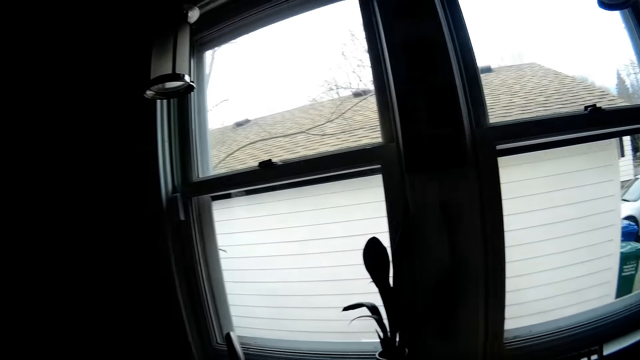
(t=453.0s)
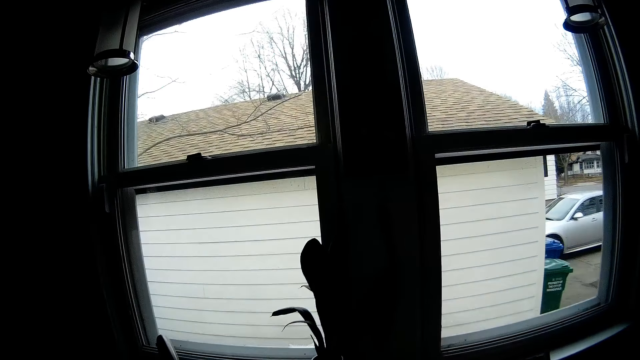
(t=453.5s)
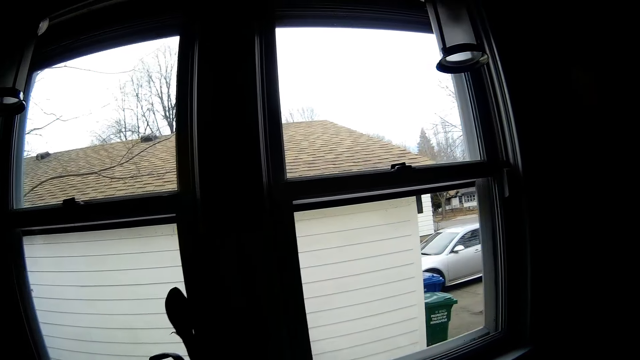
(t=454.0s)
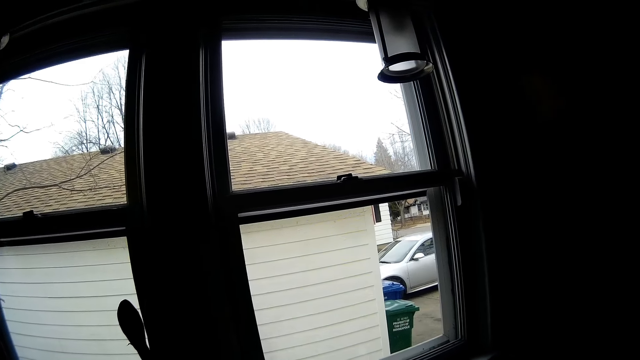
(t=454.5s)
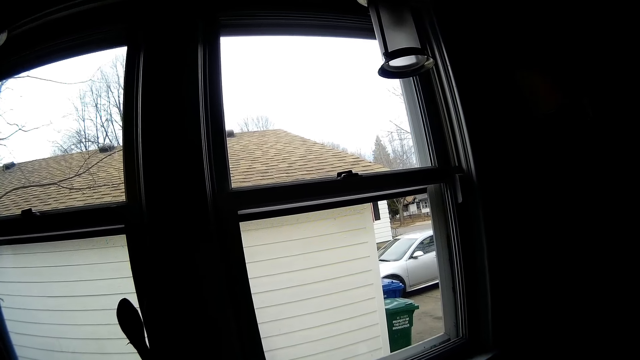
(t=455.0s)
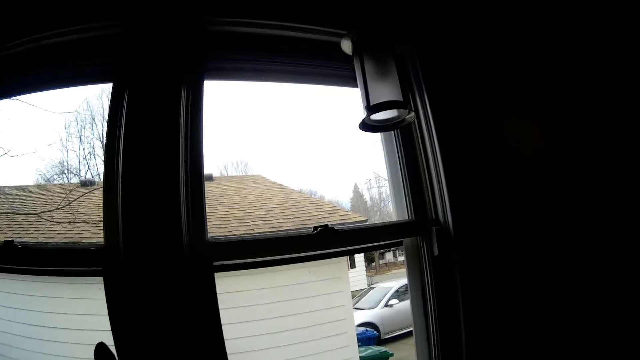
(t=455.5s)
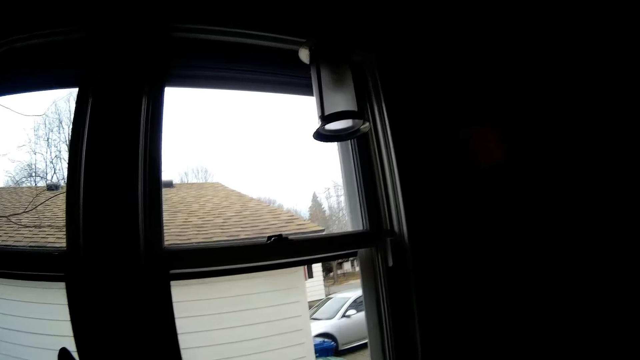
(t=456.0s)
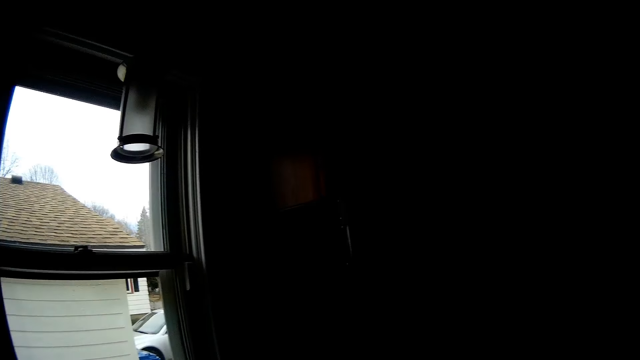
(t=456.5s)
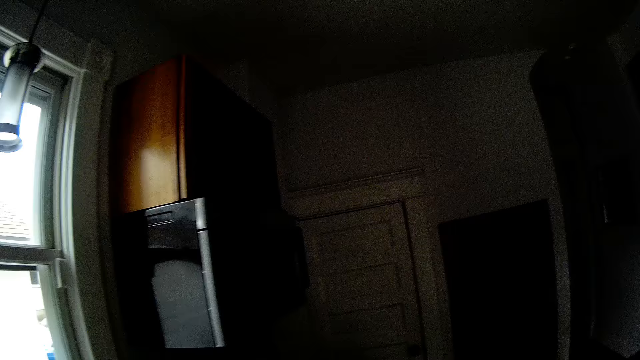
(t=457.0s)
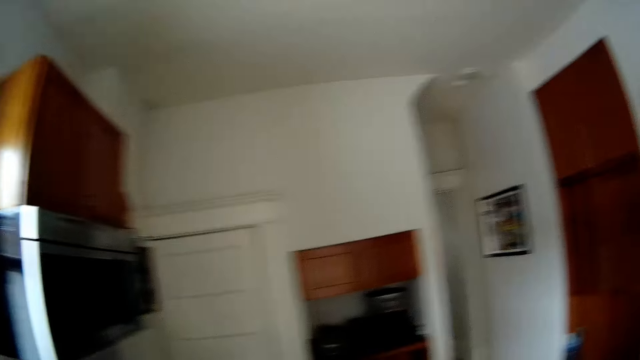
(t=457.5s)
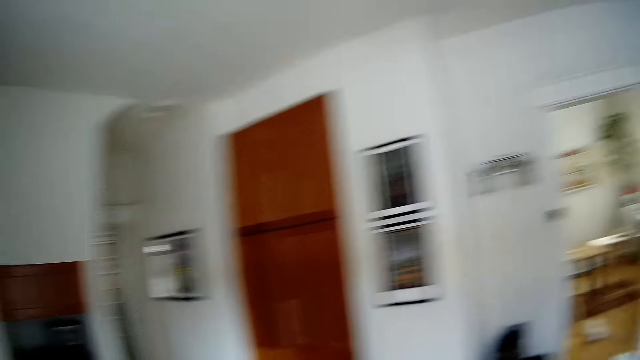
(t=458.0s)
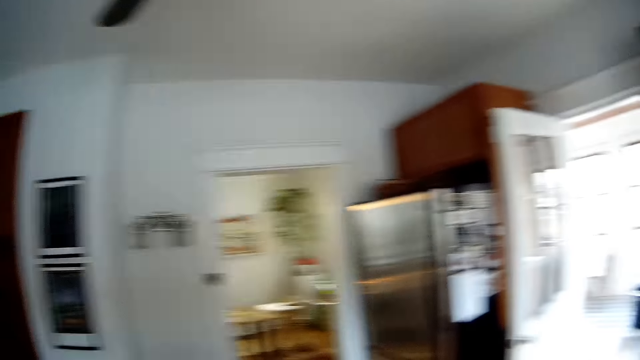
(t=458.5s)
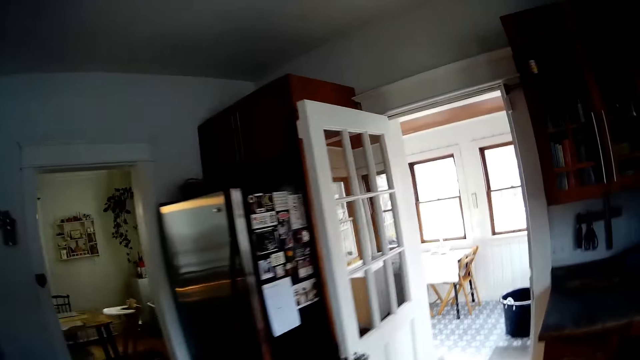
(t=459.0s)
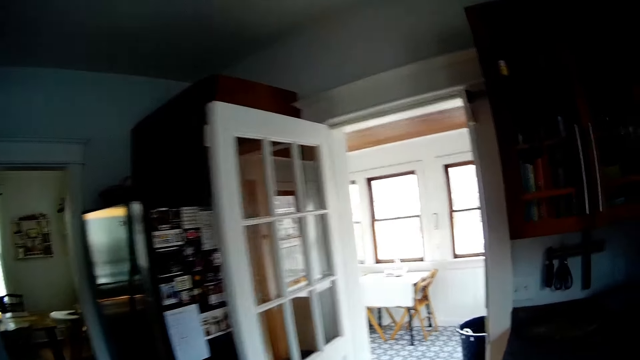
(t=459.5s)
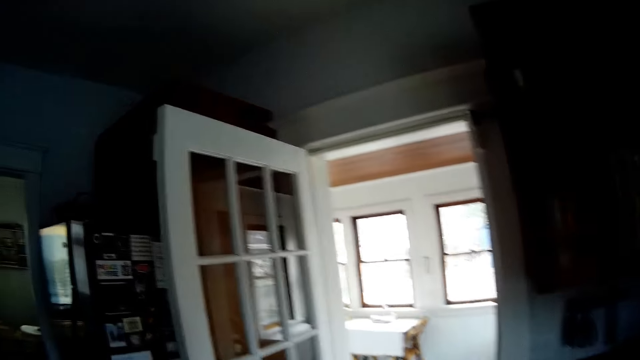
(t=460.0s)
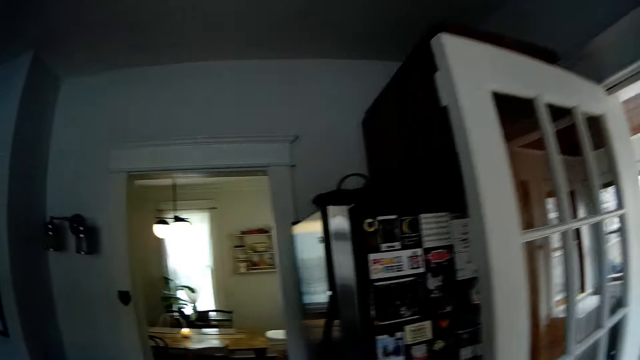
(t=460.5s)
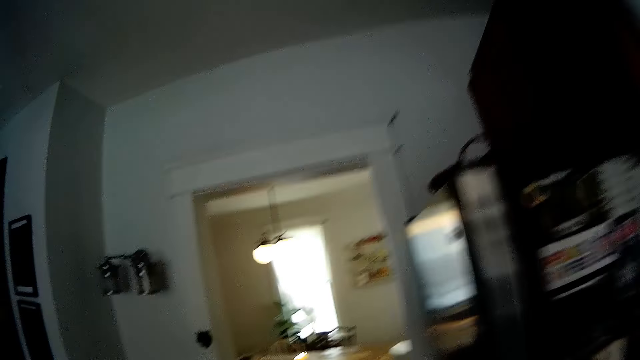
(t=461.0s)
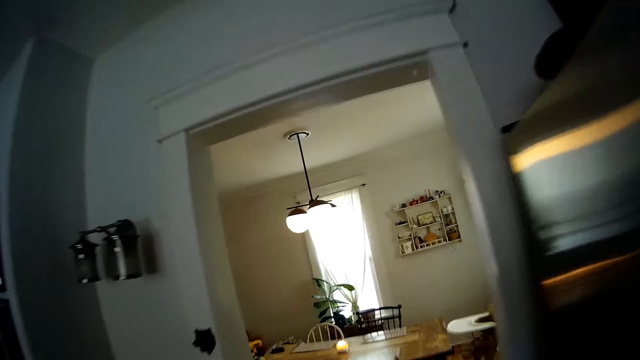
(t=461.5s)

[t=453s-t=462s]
The camera wearer looks around a kitchen. They talk over the phone. They walk around a room.

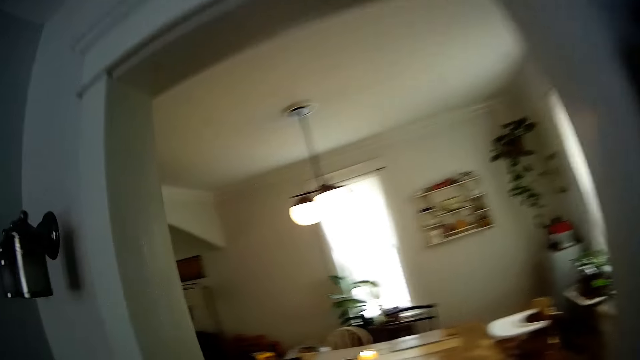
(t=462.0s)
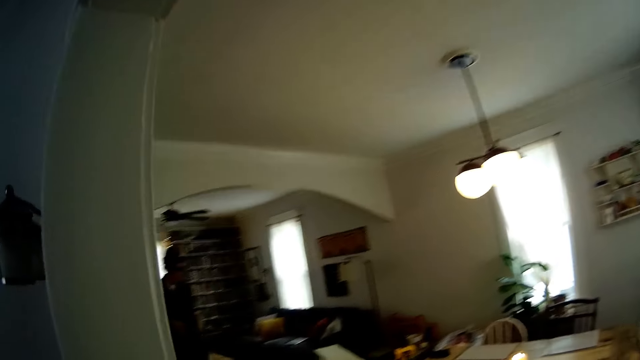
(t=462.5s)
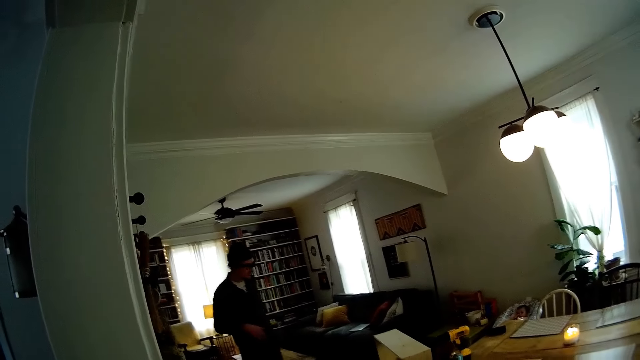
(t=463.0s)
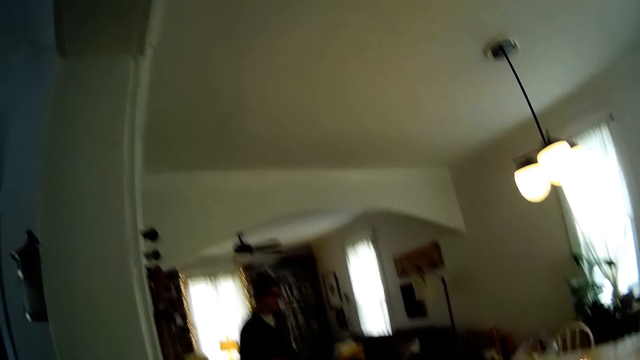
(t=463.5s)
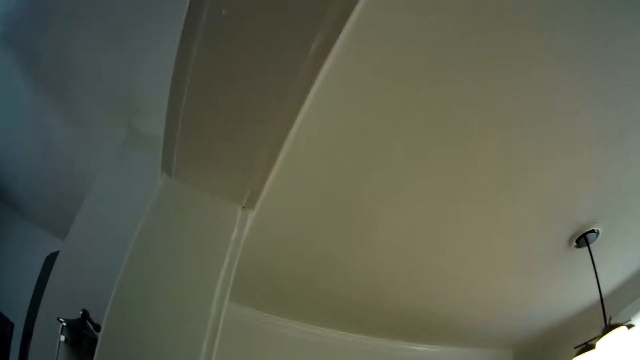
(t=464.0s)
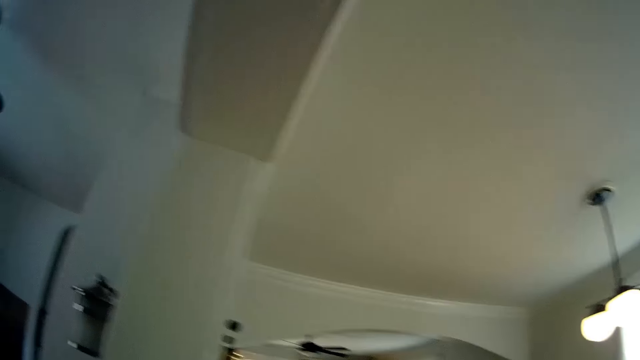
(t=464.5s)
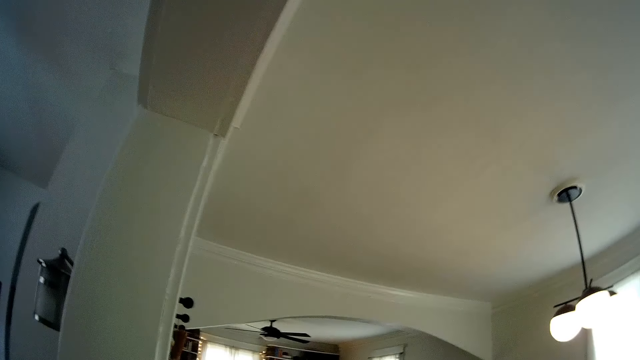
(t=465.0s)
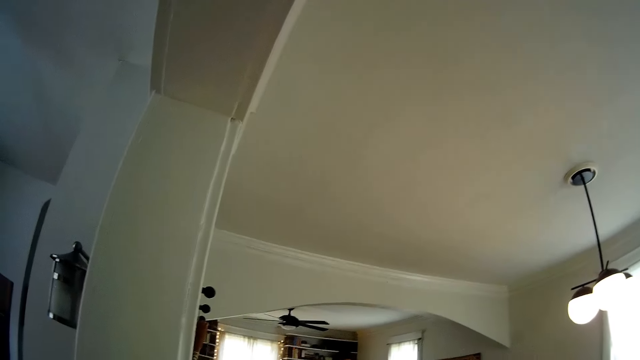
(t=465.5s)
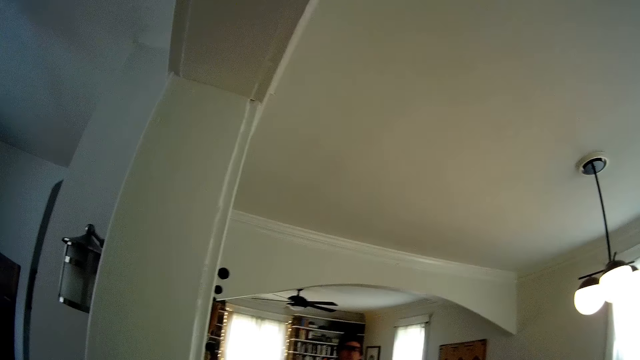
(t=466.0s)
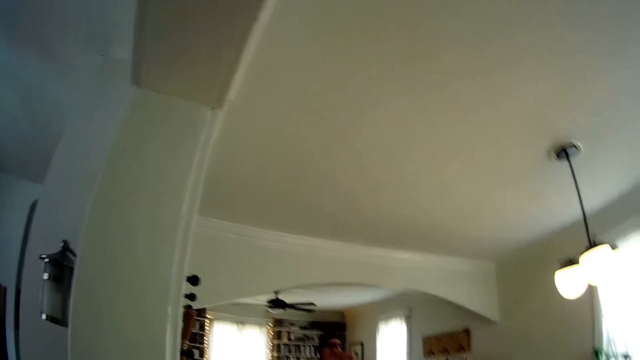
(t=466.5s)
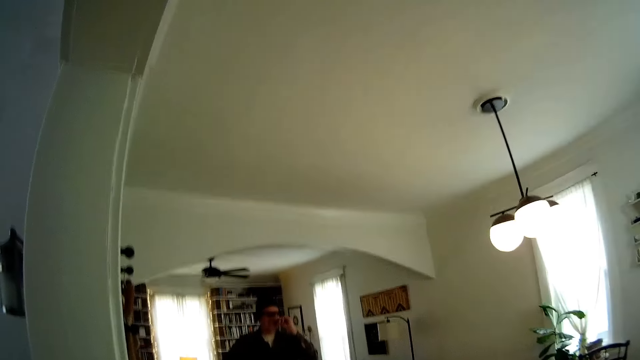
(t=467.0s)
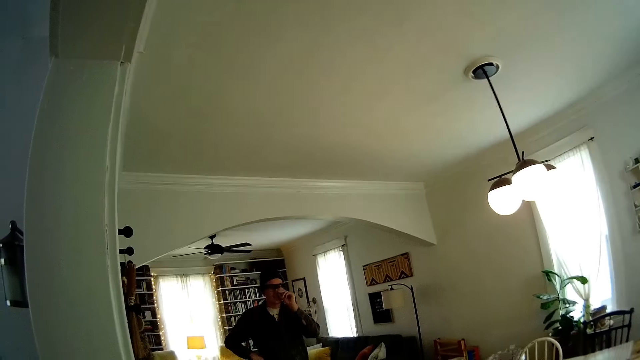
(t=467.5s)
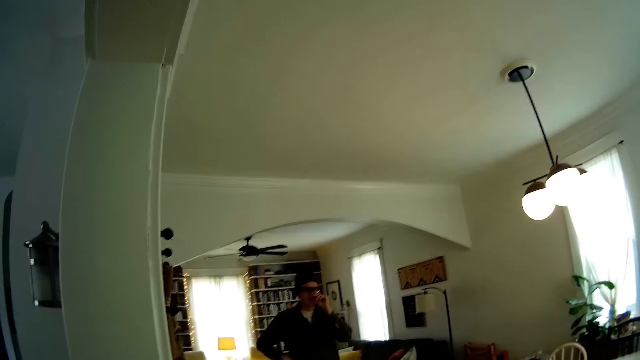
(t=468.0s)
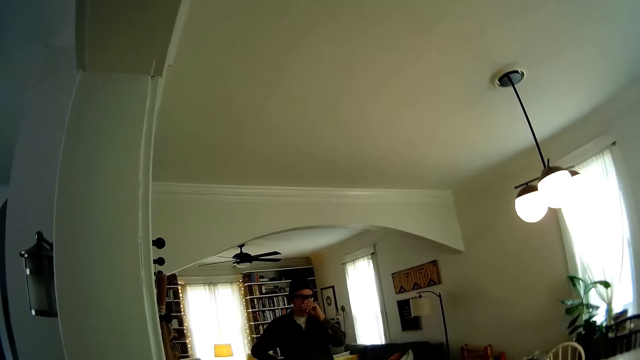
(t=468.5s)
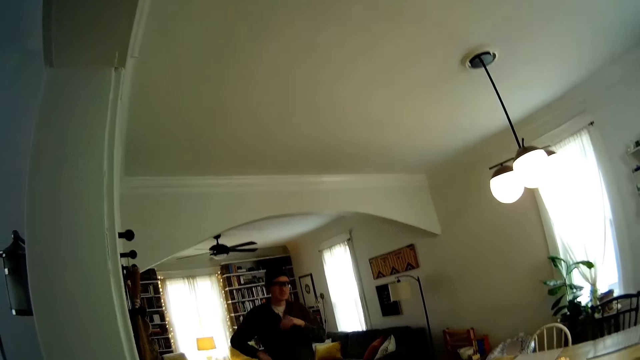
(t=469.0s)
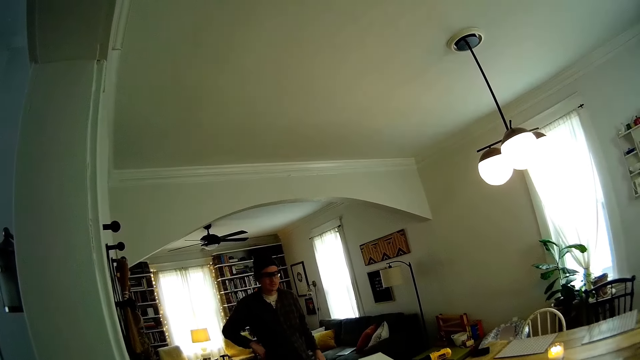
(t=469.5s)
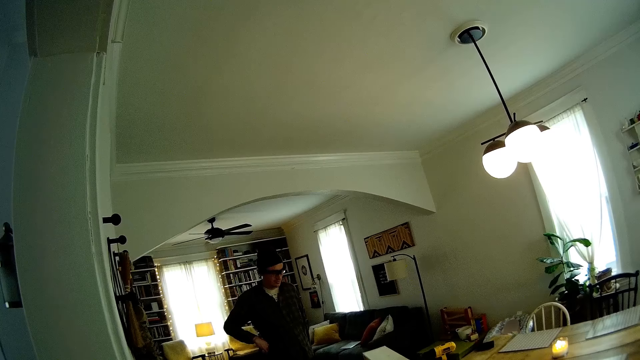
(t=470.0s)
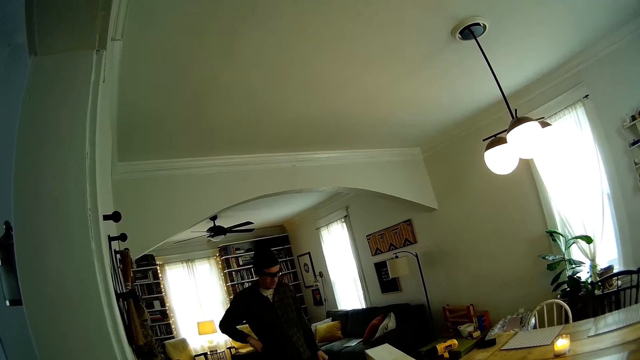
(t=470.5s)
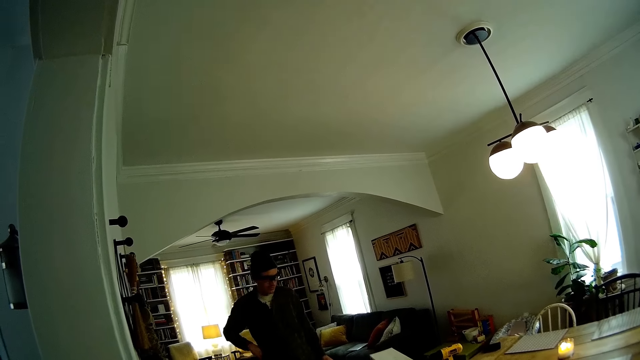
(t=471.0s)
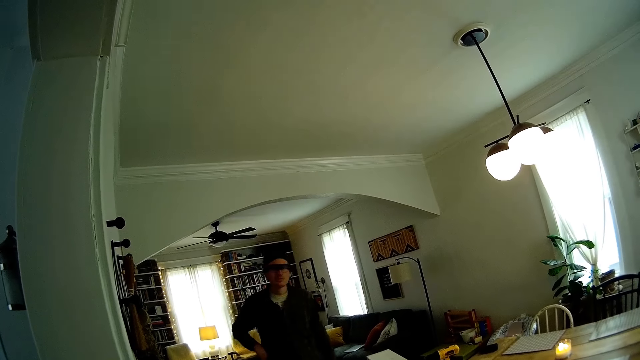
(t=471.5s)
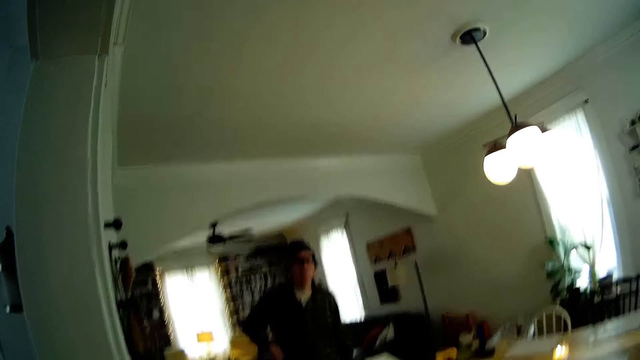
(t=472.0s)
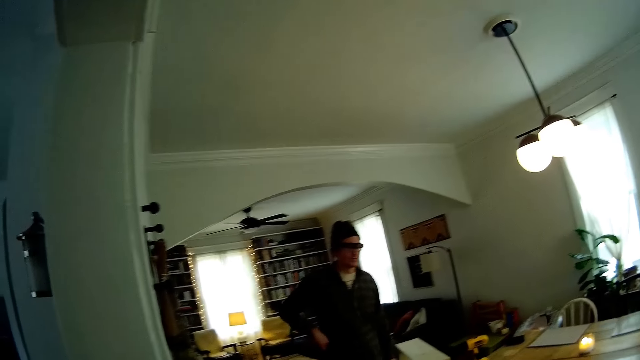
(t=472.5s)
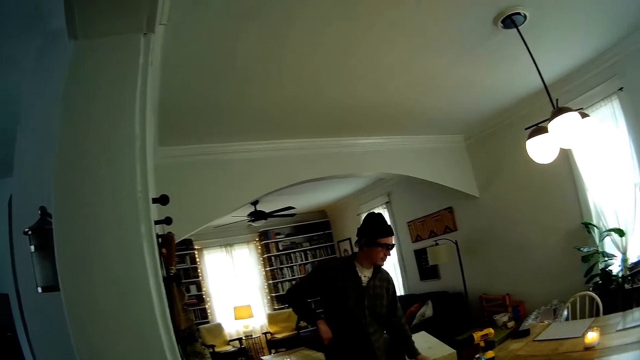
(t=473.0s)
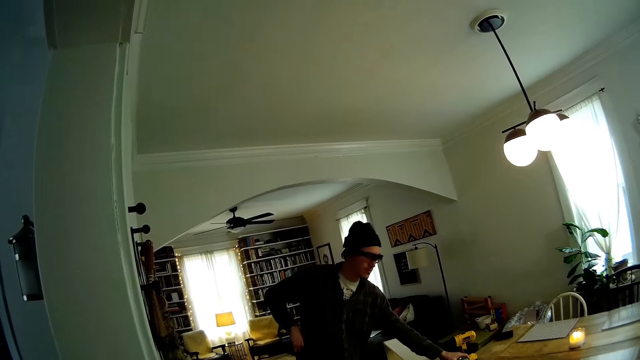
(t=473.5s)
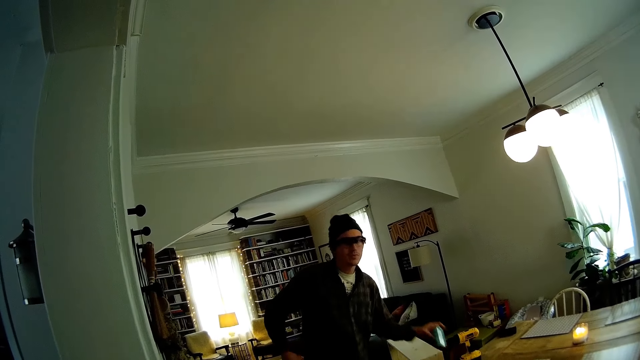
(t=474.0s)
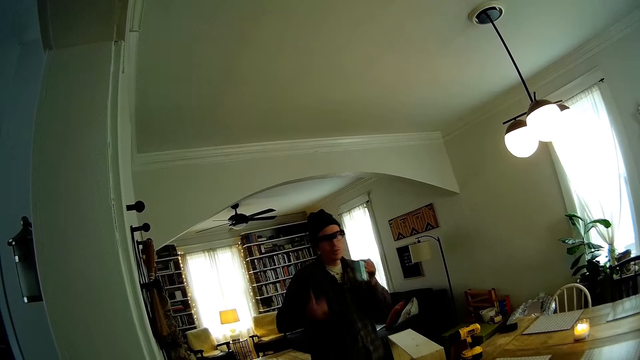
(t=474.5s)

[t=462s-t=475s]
The camera wearer walks toward the dining room. They interact with a man. They talk over the phone. The man walks around a room. The man picks up a can of soda from the table with his left hand.
